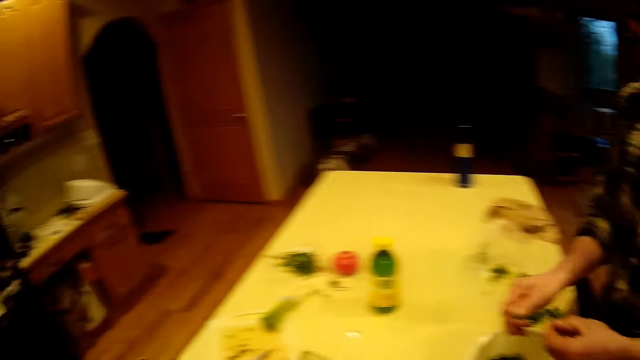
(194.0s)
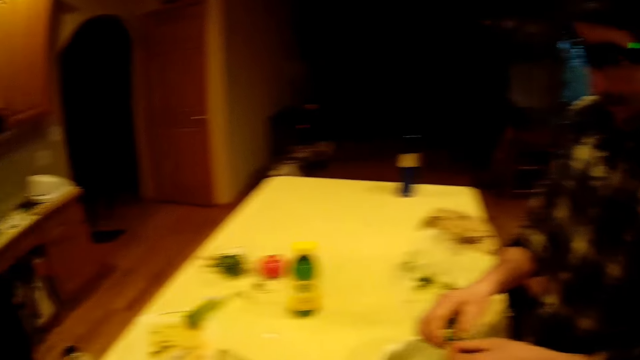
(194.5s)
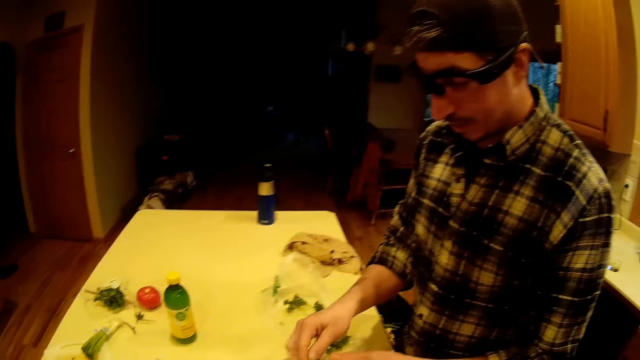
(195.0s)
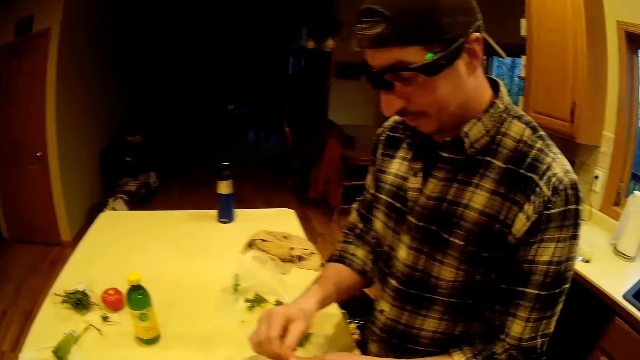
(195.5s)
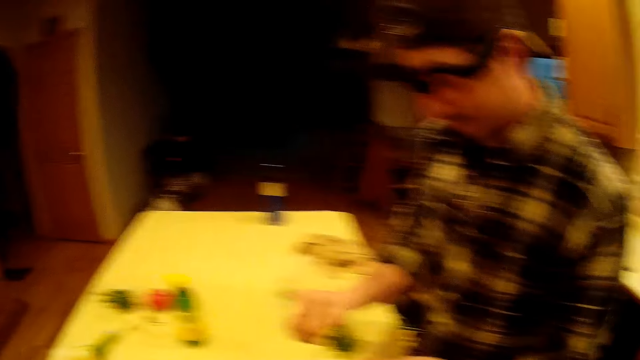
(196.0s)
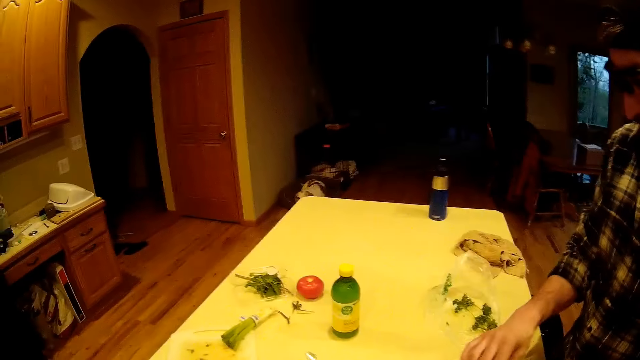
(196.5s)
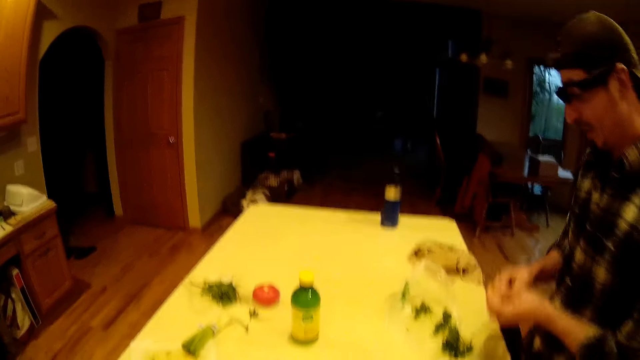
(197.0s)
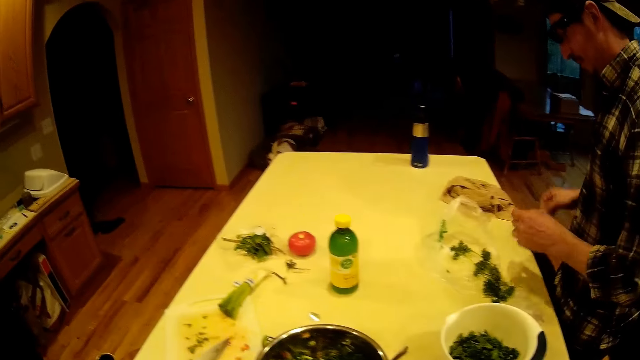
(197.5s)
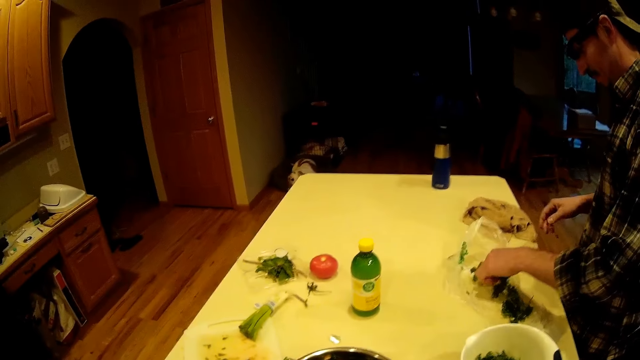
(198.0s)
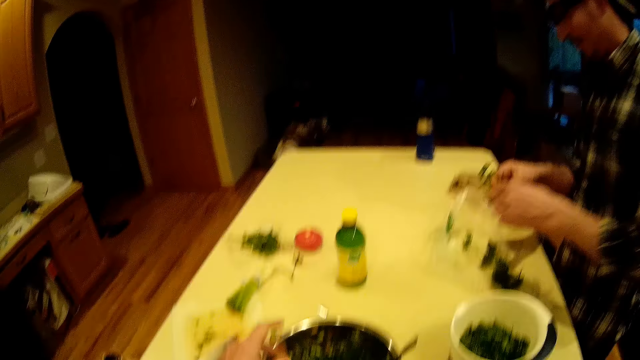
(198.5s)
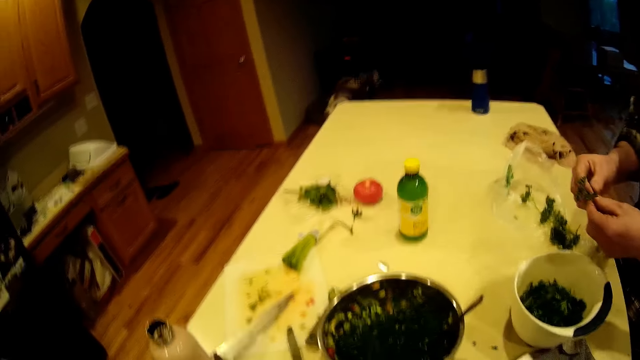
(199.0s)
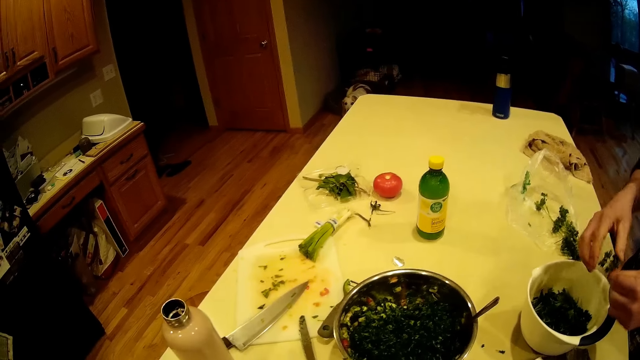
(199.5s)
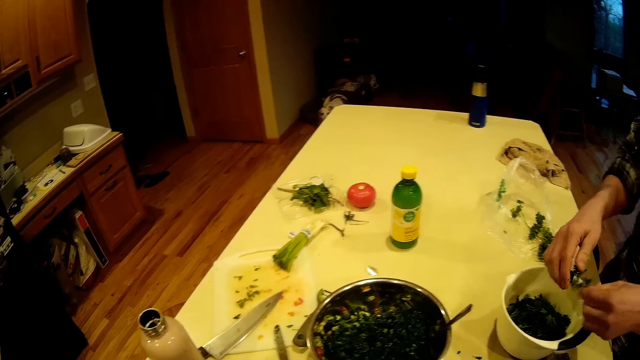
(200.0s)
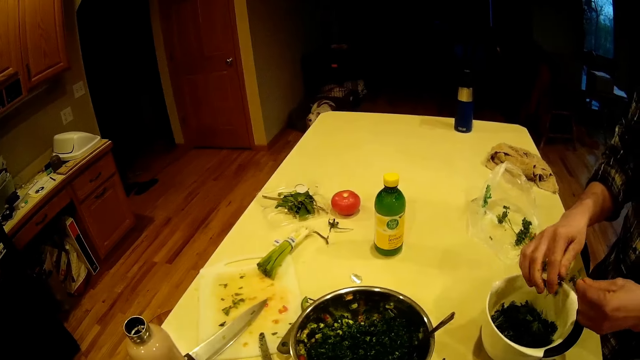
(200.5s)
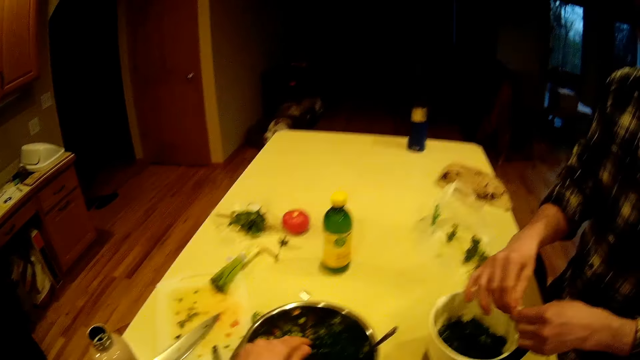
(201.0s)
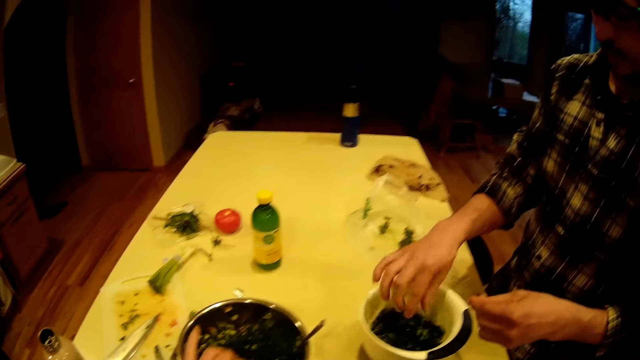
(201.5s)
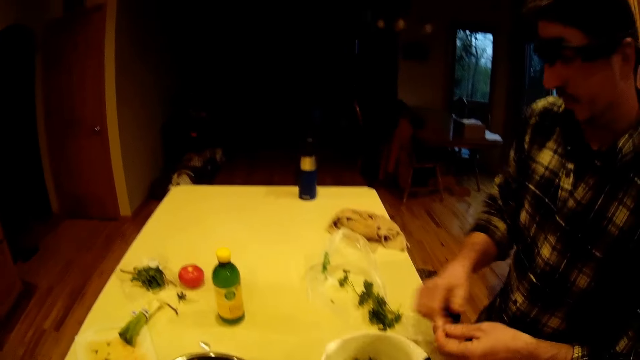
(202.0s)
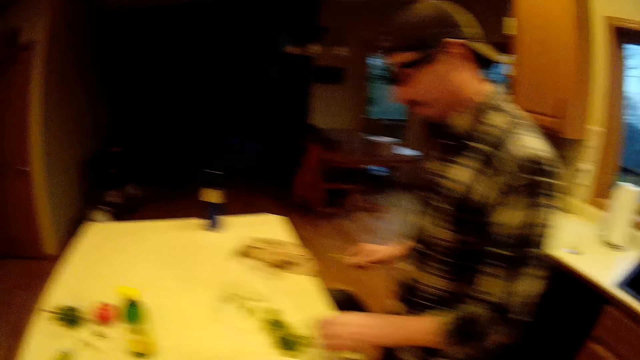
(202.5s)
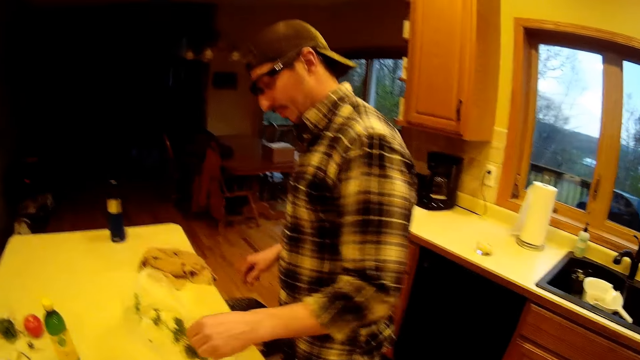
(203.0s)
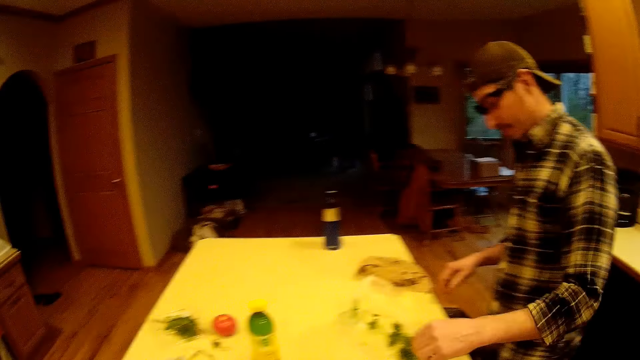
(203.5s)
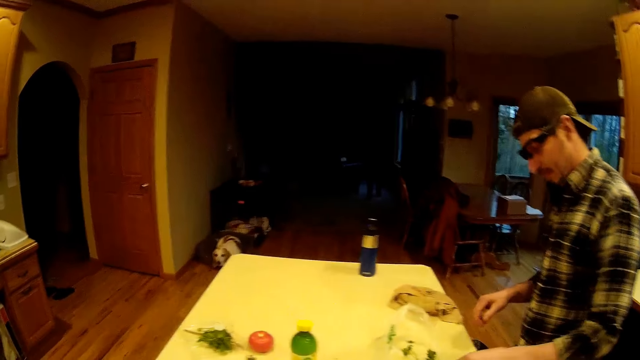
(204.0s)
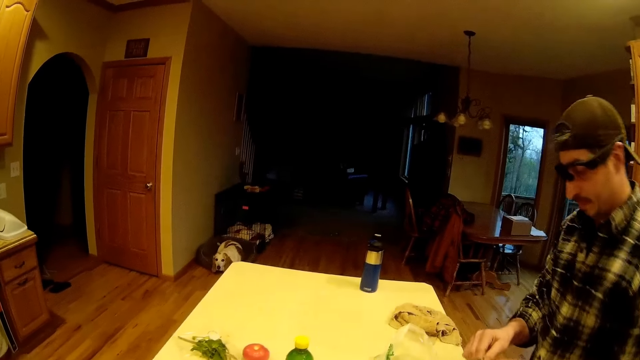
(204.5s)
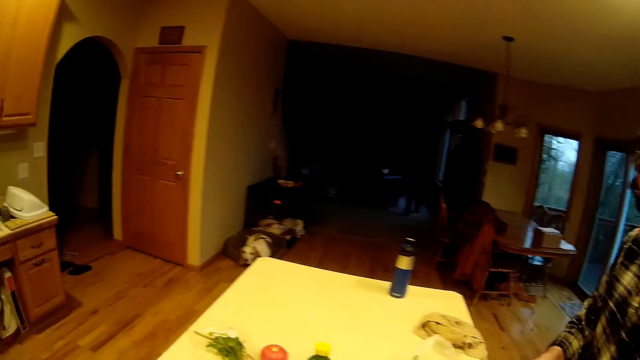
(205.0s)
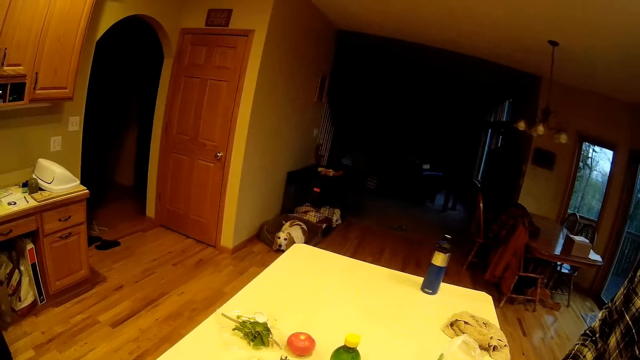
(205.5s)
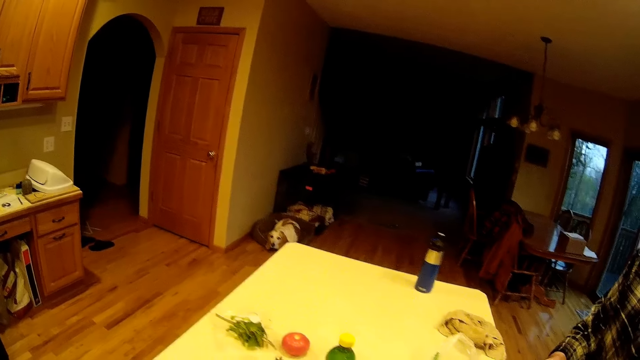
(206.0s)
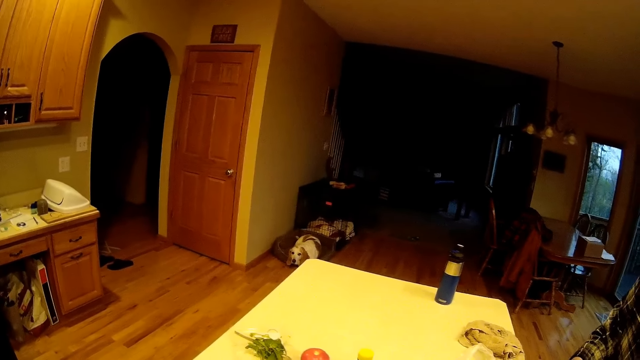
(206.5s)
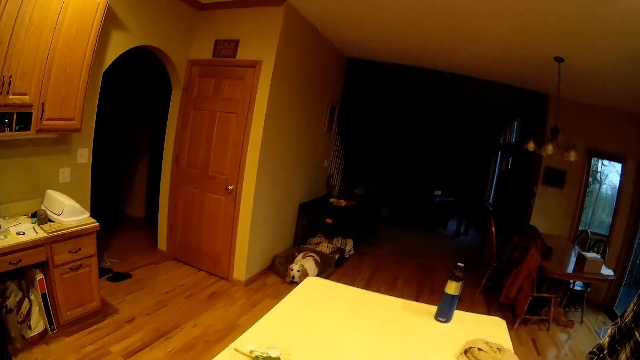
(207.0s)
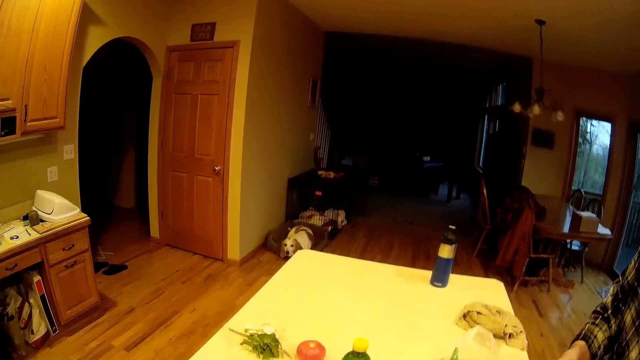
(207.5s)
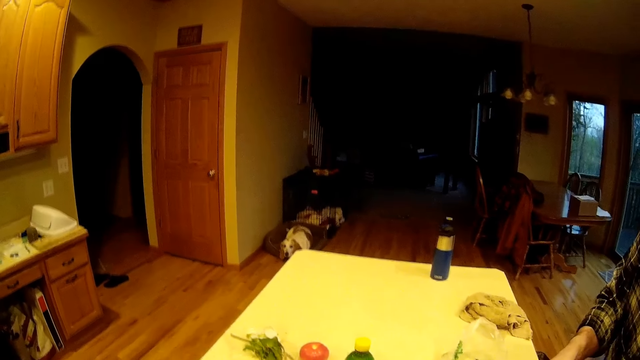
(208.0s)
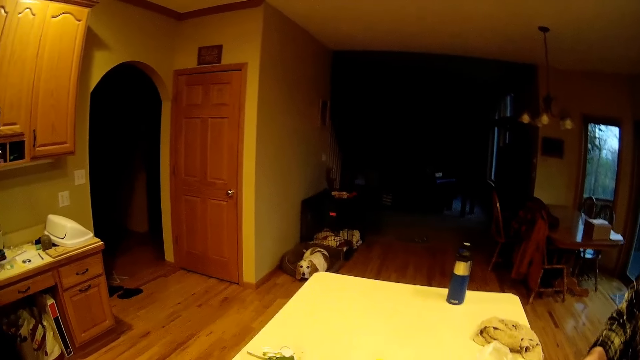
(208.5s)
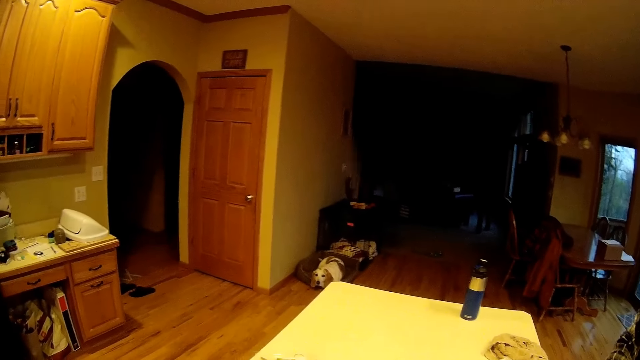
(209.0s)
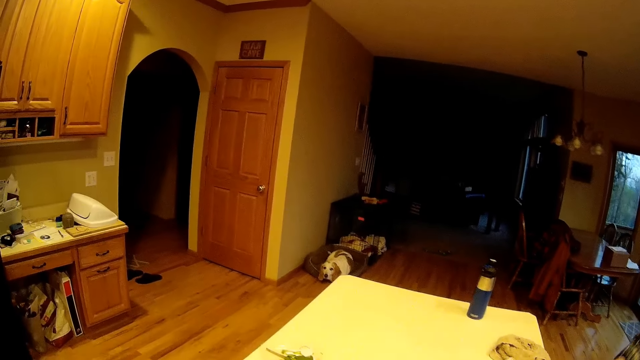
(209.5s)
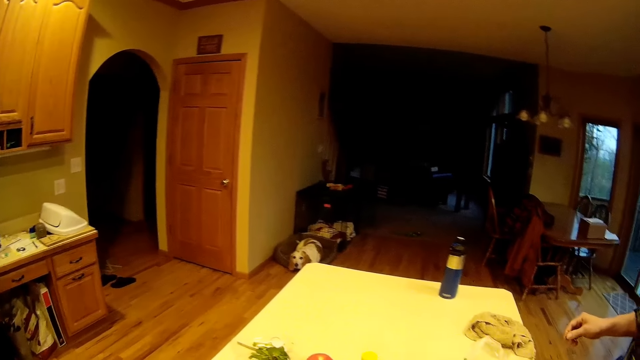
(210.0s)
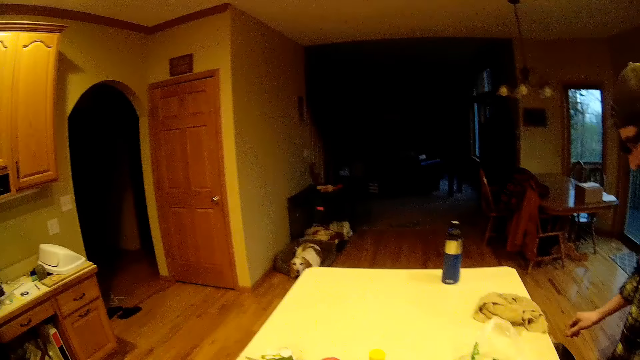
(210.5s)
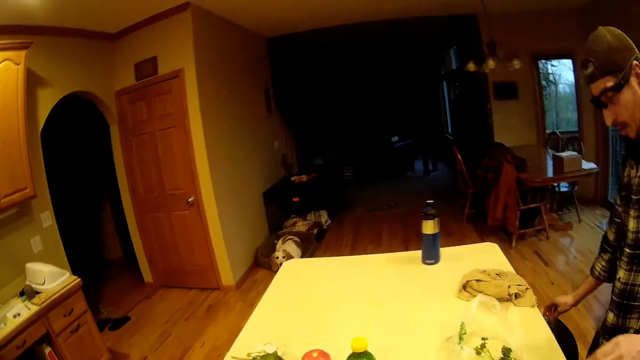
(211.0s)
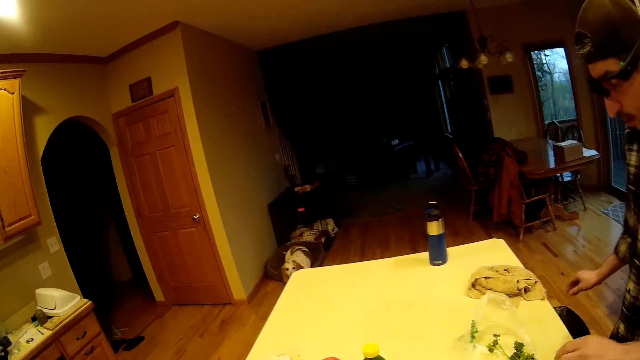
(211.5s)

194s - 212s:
A man drops the mint leaves into the white bowl on the kitchen table. The man plucks from the mint leaves in his left hand with his right hand. The man drops the mint leaves into the white bowl on the kitchen table. The man plucks from the mint leaves in his left hand with his right hand. The man drops the mint leaves into the white bowl on the kitchen table. The man passes the mint leaf stem in his left hand to his right hand. The man throws the mint leaf stem in his right hand into the waste bin. The man drops the stick on the floor. The man picks some mint leaves from the kitchen table with his left hand. The man plucks from the mint leaves in his left hand with his right hand. The man drops the mint leaves into the white bowl on the kitchen table. The man plucks from the mint leaves in his left hand with his right hand. The man drops the mint leaves into the white bowl on the kitchen table. The man plucks from the mint leaves in his left hand with his right hand. The man drops the mint leaves into the white bowl on the kitchen table. The camera wearer wriggles her left hand over the metallic bowl on the kitchen table. The man plucks from the mint leaves in his left hand with his right hand. The man drops the mint leaves into the white bowl on the kitchen table. He drops the mint leaves into the white bowl again. The man passes the mint leaf stem in his left hand to his right hand. The man throws the mint leaf stem in his right hand into the waste bin. The man picks some mint leaves from the kitchen table with his left hand. The man plucks from the mint leaves in his left hand with his right hand. The camera wearer plucks the vegetables. The man throws some dirt into the waste bin with his right hand.

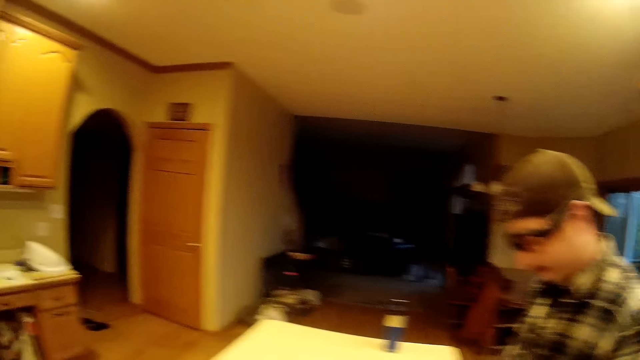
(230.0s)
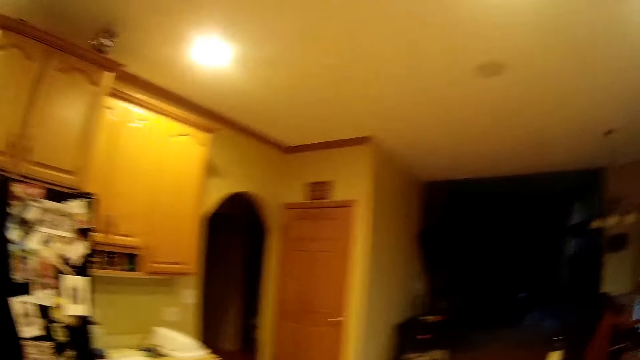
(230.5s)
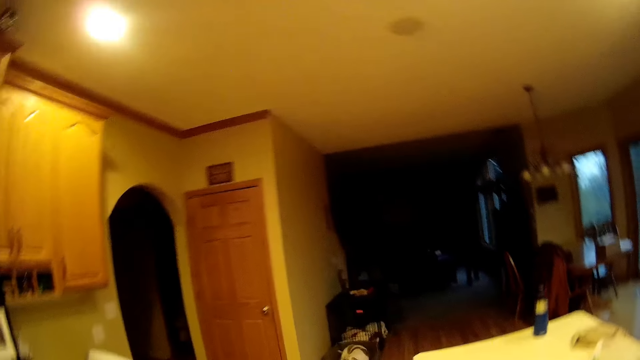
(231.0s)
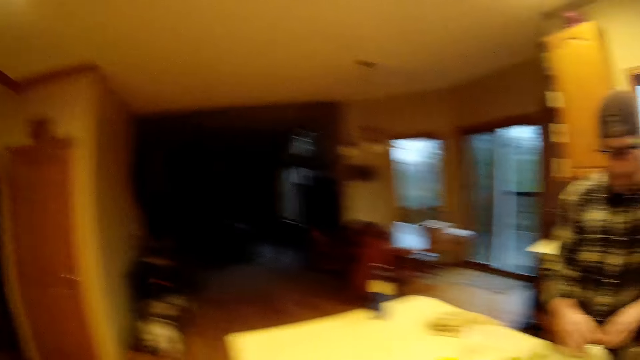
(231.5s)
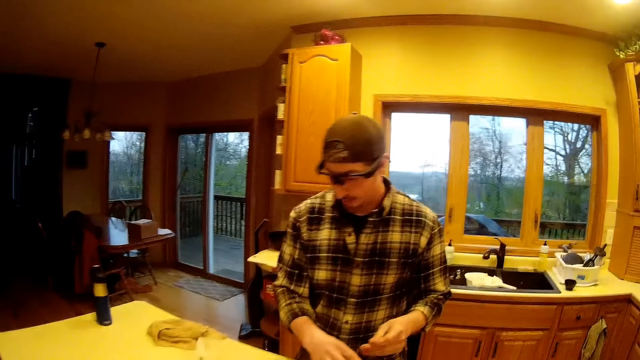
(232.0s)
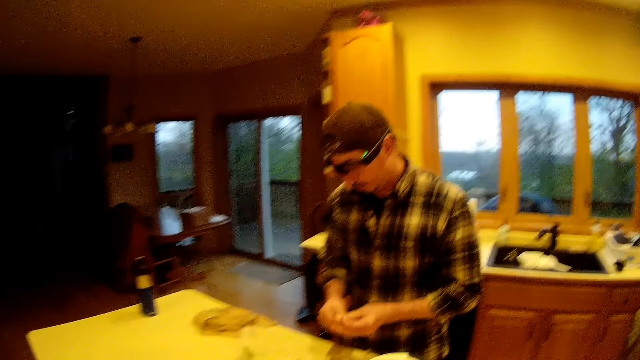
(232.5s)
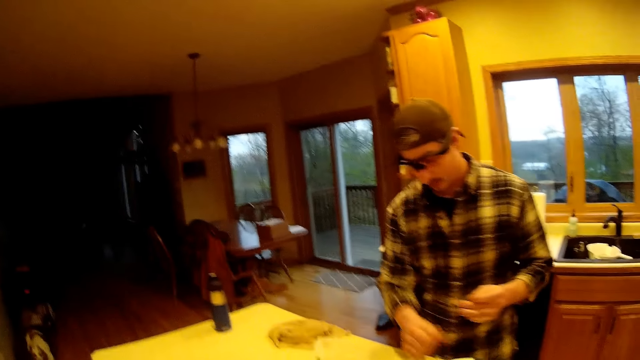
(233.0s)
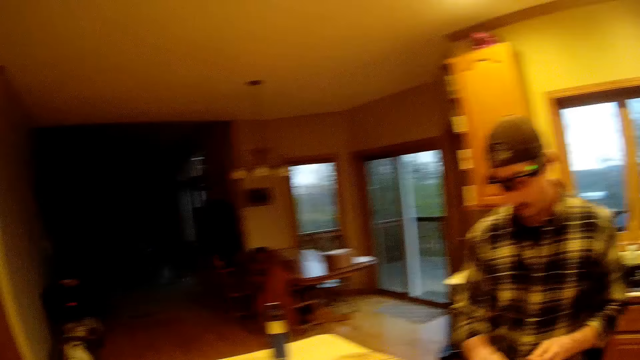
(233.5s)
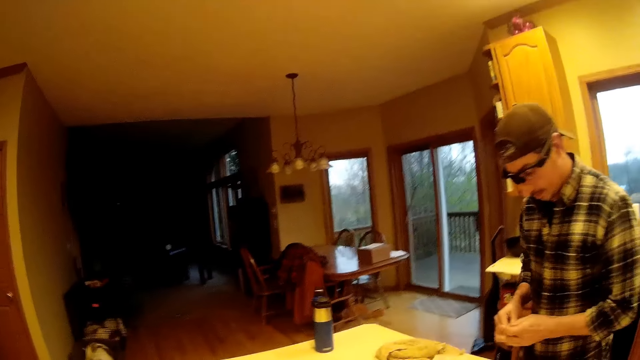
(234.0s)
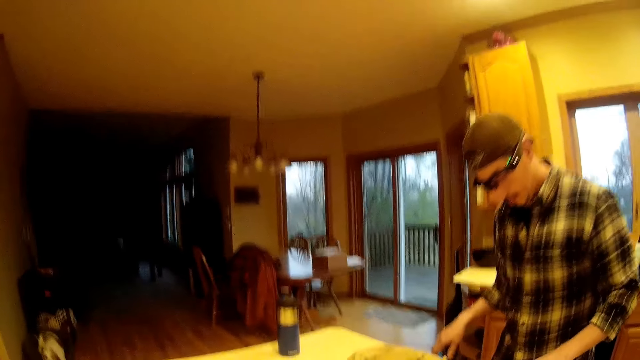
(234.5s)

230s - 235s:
A man talks to the camera wearer. The man passes the mint leaf stem in his left hand to his right hand. The man throws the mint leaf stem in his right hand into the waste bin.
